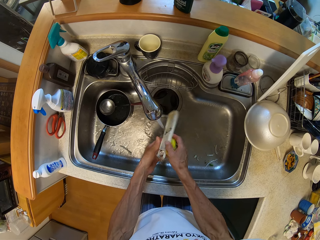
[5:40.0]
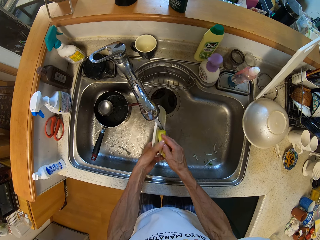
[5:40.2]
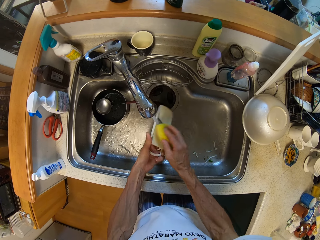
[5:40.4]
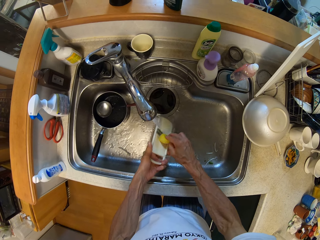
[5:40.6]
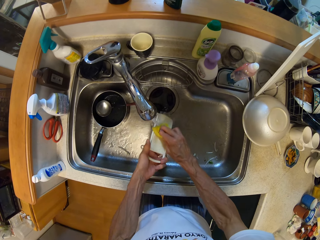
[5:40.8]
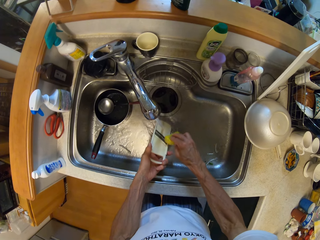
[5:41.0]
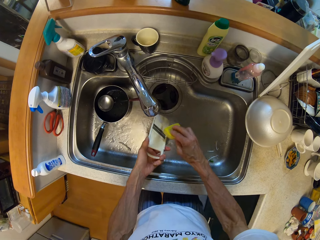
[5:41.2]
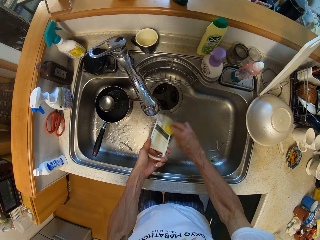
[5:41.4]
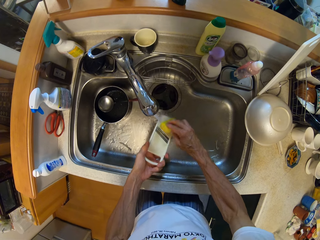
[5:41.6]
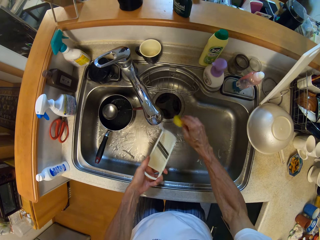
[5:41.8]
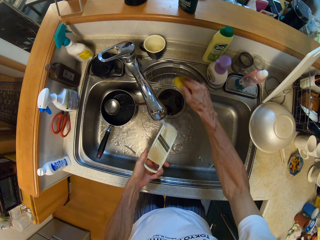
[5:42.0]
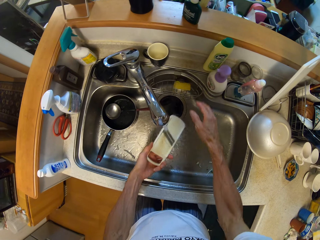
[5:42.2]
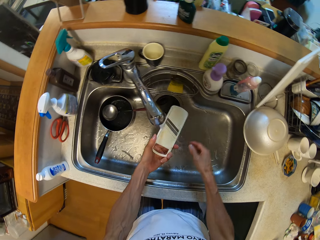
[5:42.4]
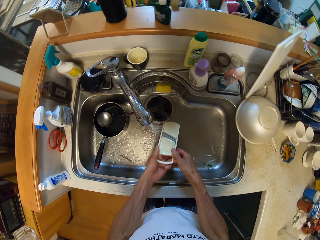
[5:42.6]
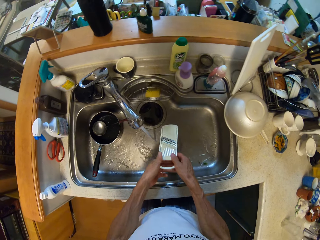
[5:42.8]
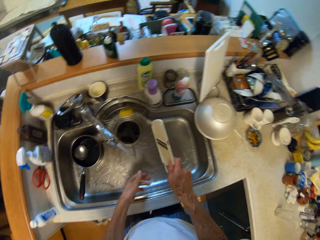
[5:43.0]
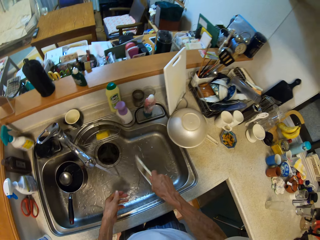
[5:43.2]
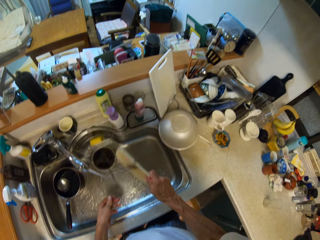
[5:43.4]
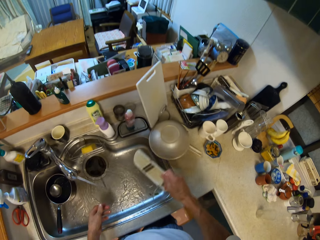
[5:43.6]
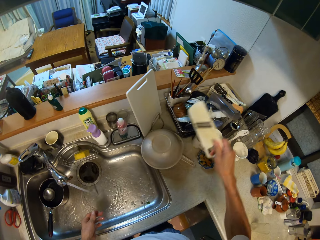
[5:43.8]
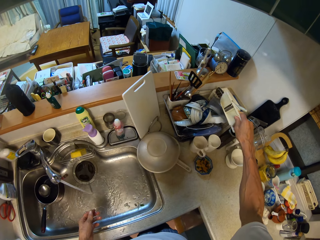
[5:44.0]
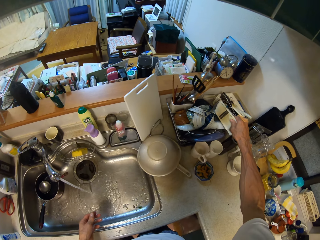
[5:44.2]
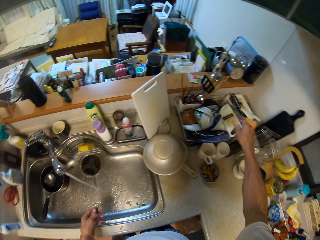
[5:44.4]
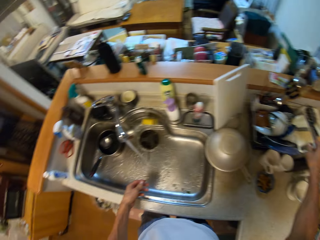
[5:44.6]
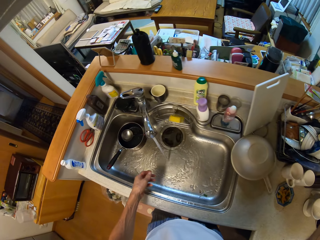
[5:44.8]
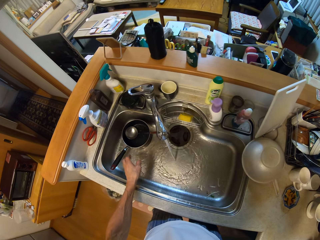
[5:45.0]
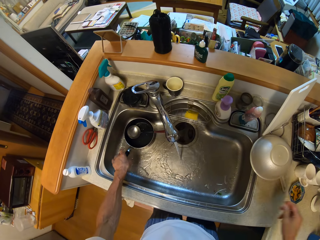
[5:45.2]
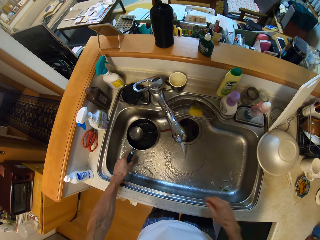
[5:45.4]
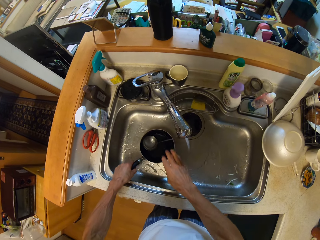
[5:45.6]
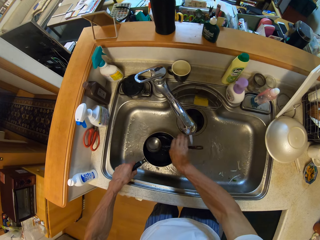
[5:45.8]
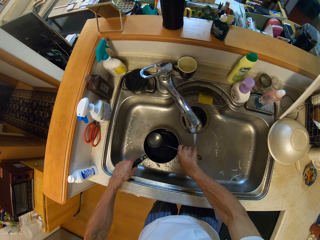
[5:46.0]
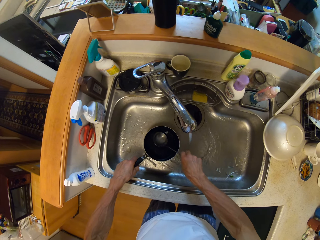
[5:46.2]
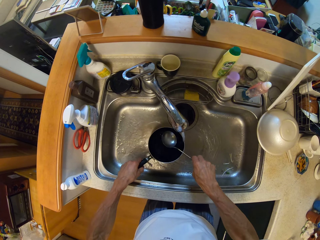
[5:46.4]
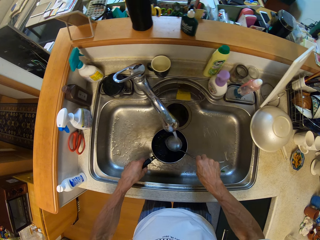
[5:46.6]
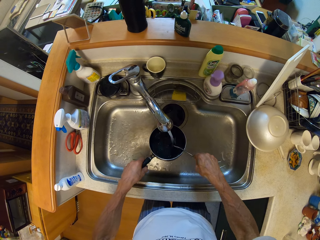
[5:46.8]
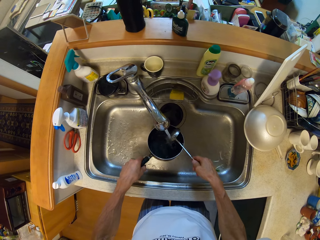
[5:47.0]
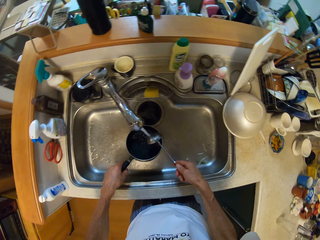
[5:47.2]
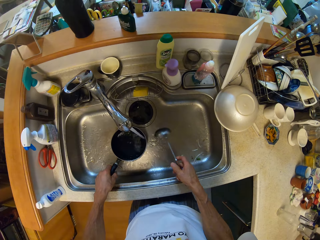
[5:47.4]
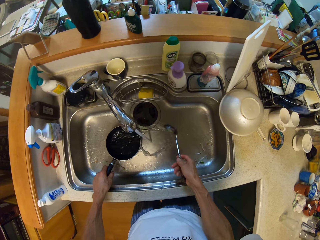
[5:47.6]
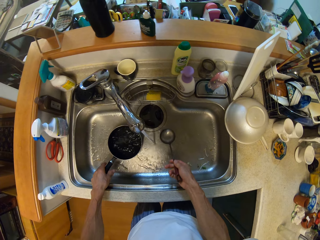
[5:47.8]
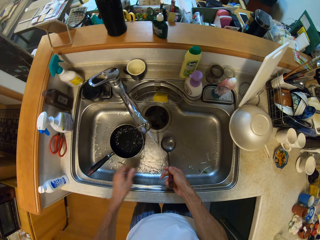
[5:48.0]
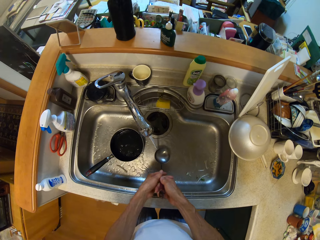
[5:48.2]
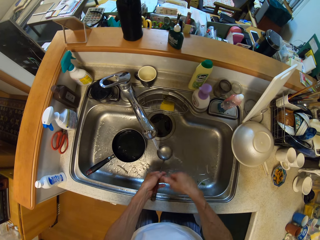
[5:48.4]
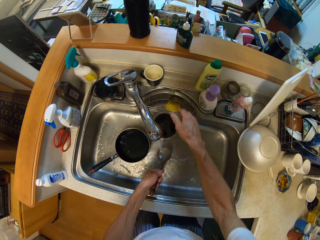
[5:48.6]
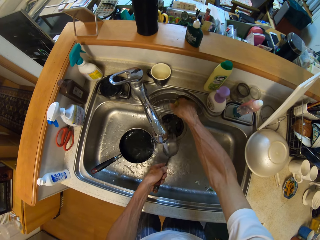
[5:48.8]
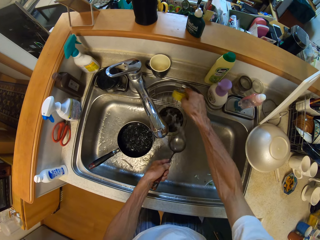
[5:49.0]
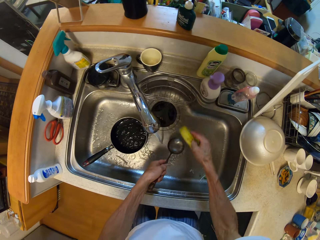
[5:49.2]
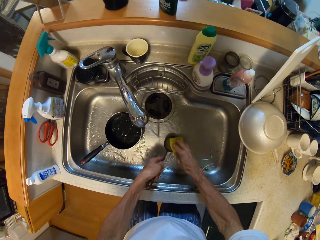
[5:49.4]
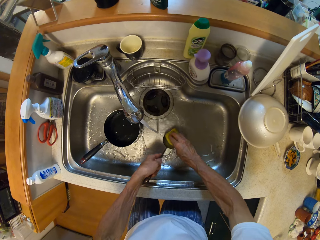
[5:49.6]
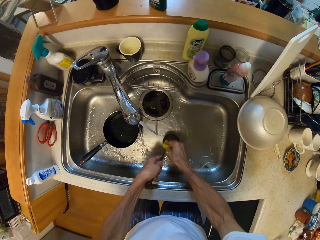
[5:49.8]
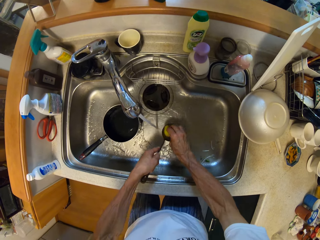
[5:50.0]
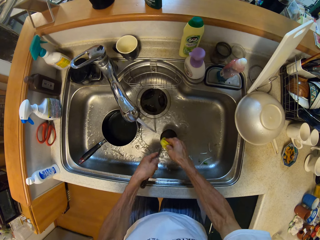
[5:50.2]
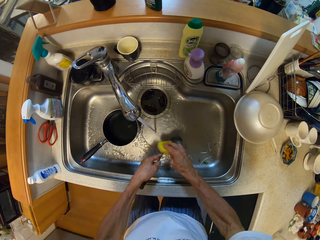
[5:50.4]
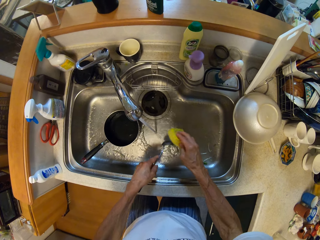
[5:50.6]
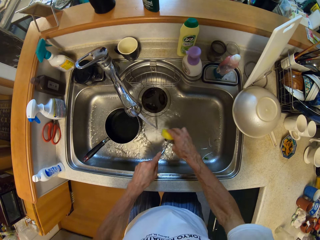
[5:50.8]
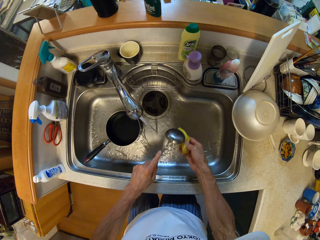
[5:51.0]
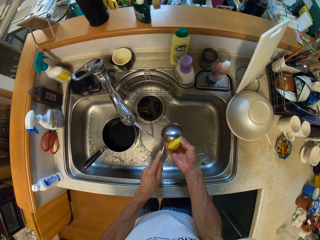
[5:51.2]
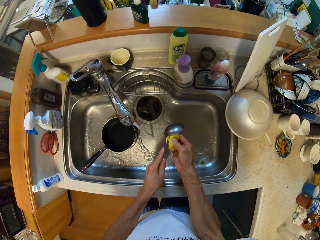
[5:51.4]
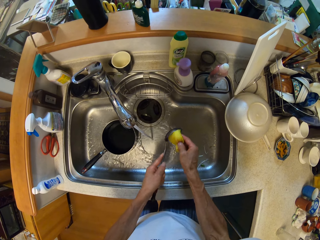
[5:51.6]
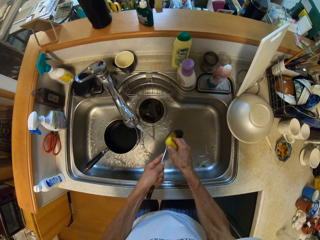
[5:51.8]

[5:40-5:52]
The camera wearer puts down a grater in a sink holder rack. They clean the grater with running water from a tap. They put down the grater in a utensils rack with the right hand. They pick up a pan from a sink. They put down a serving spoon in the sink. They pick up a scrubber from the sink holder rack. They clean the serving spoon with the scrubber and running water from the tap.

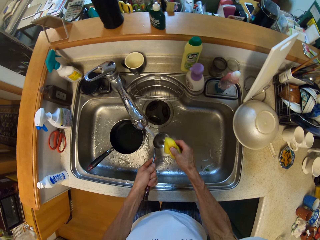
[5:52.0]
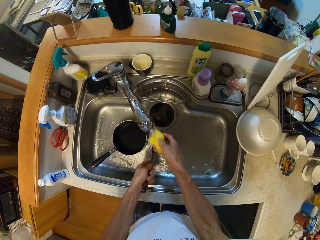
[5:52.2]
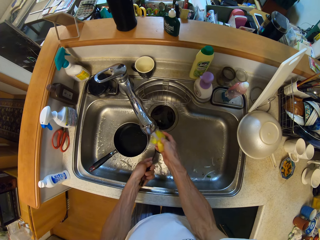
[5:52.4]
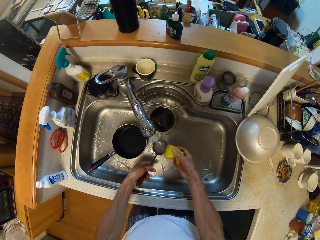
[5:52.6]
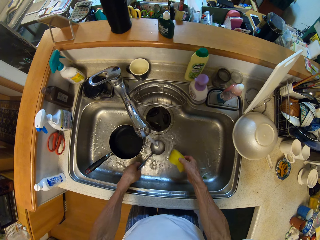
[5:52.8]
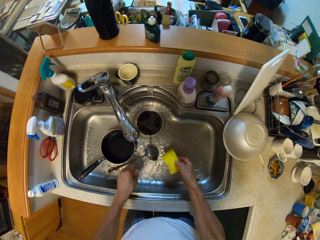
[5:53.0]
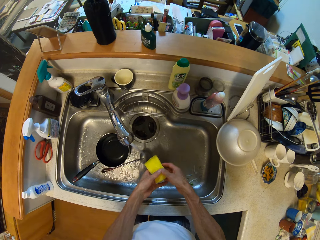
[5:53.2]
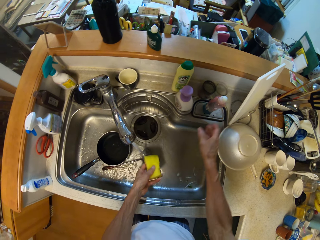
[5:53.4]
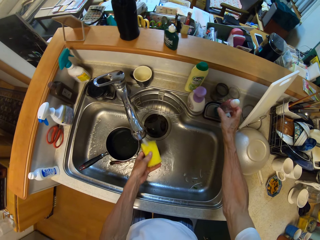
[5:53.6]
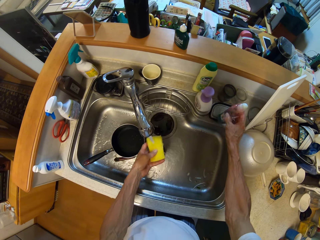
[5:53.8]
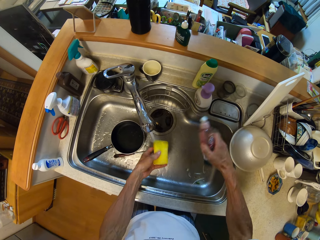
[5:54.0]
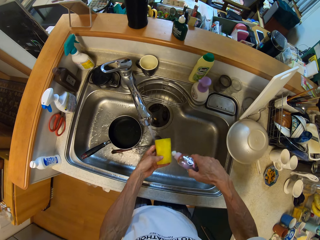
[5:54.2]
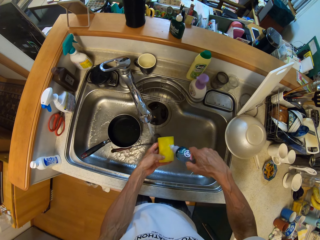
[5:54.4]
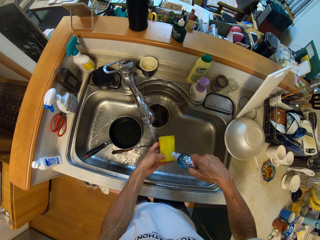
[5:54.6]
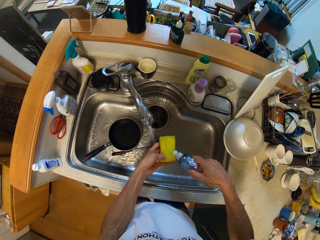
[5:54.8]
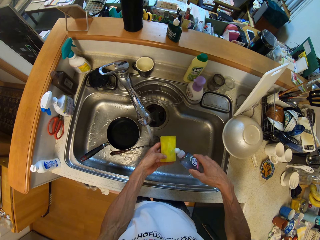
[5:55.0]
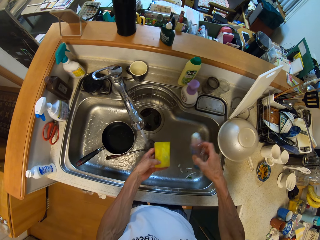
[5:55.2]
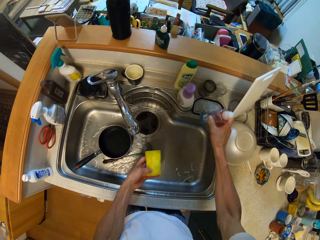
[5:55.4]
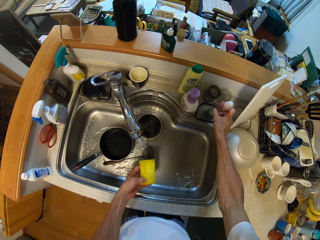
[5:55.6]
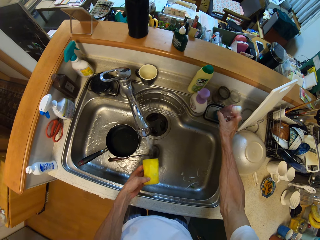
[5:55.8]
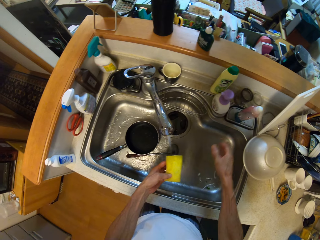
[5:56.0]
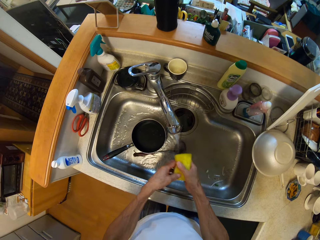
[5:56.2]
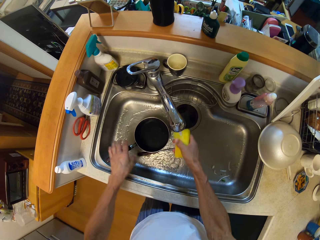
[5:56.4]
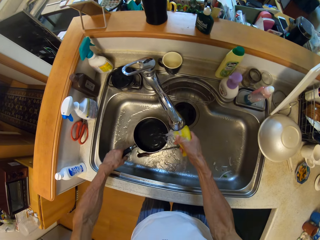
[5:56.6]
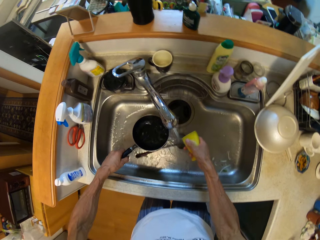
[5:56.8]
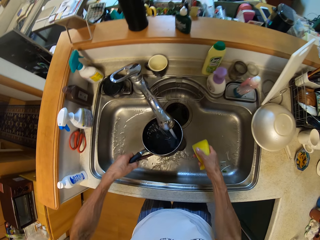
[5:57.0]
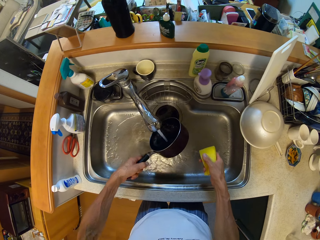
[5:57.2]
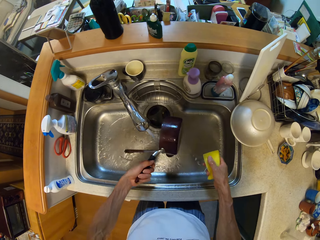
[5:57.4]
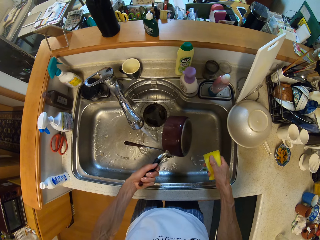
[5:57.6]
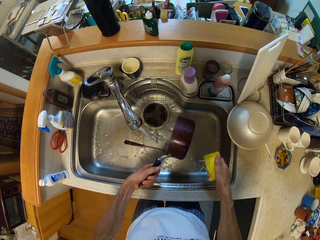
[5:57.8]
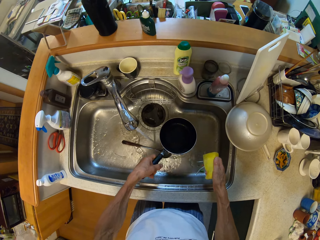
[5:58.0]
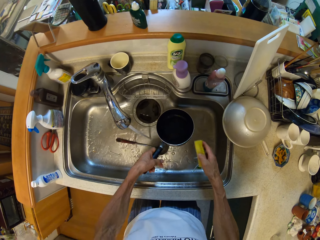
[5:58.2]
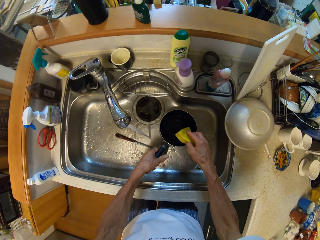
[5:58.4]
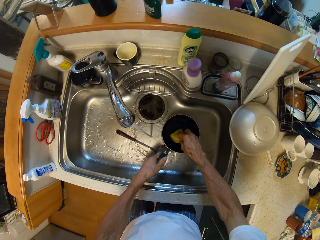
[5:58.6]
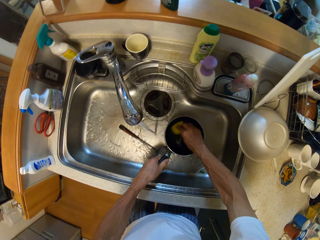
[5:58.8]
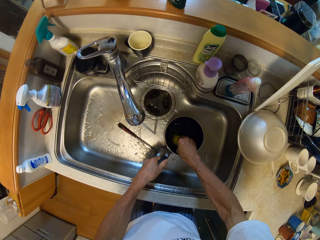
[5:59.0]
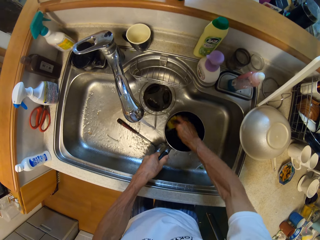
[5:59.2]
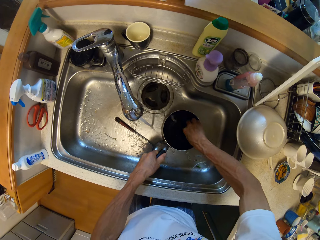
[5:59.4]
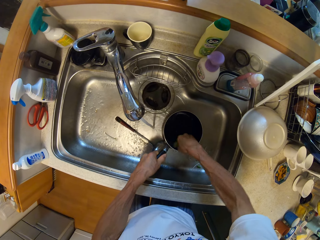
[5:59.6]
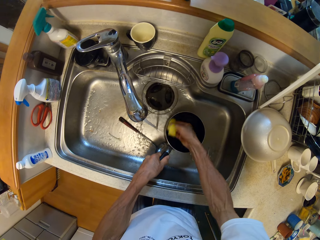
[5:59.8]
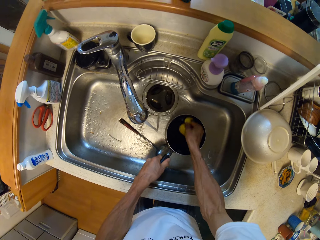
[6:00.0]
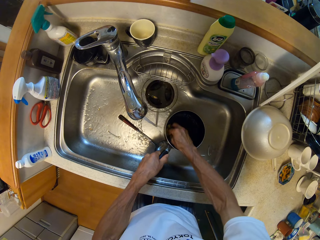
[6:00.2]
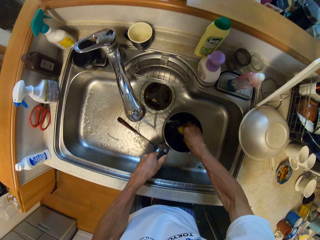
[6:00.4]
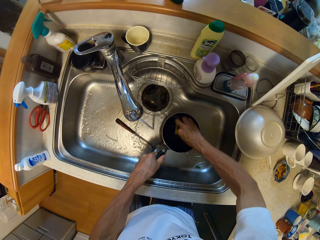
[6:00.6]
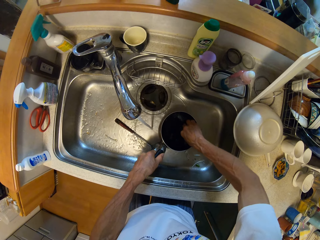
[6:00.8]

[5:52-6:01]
The camera wearer puts down a serving spoon in a sink. They pick up a bottle from a sink compartment with the right hand. They dispense soap to a scrubber from the bottle with the right hand. They put down the bottle on the sink compartment with the right hand. They pick up a pan from the sink. They clean the pan with the scrubber and running water from a tap.
